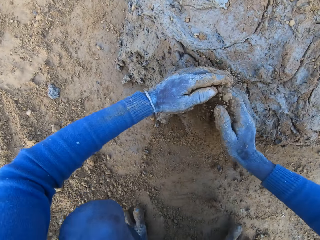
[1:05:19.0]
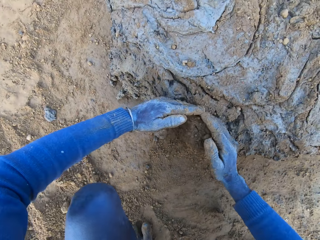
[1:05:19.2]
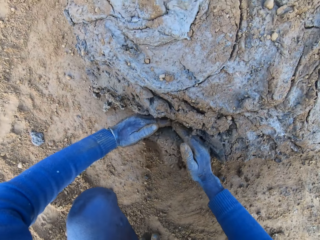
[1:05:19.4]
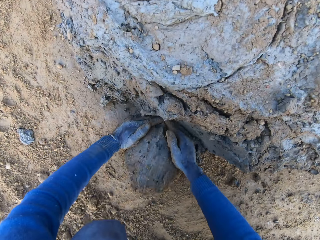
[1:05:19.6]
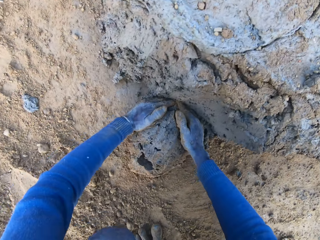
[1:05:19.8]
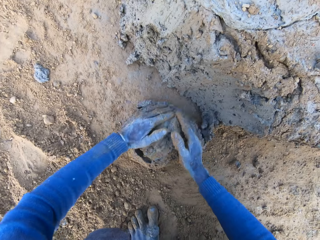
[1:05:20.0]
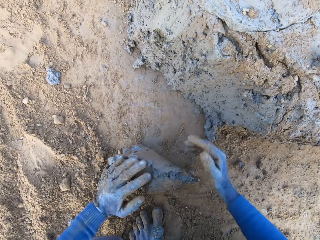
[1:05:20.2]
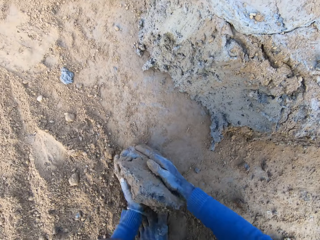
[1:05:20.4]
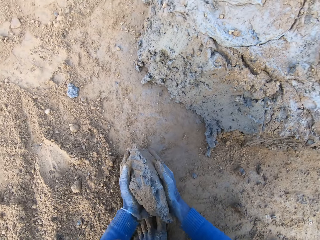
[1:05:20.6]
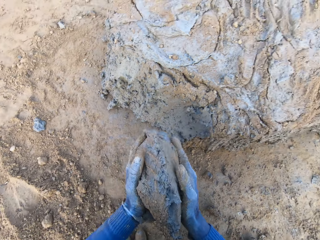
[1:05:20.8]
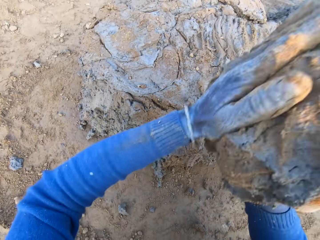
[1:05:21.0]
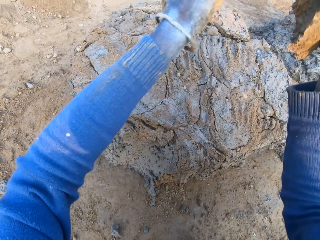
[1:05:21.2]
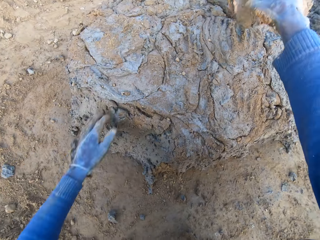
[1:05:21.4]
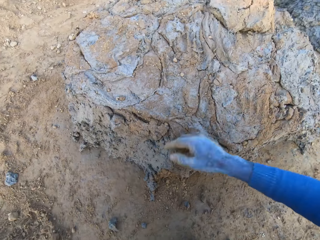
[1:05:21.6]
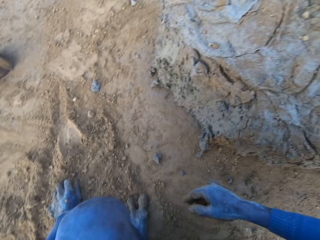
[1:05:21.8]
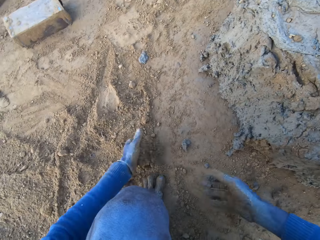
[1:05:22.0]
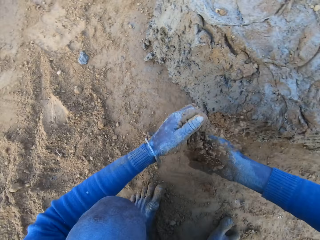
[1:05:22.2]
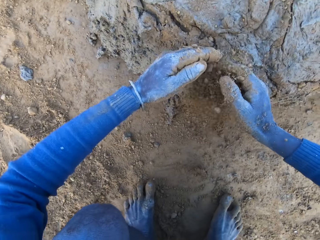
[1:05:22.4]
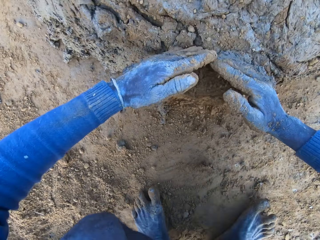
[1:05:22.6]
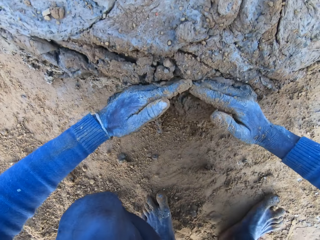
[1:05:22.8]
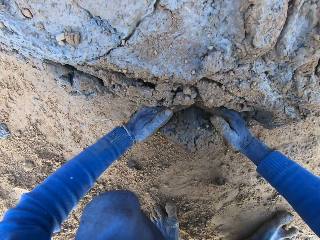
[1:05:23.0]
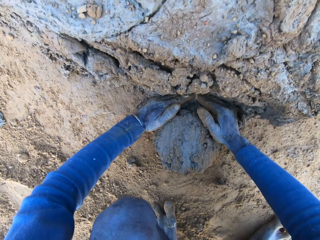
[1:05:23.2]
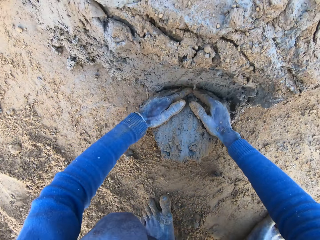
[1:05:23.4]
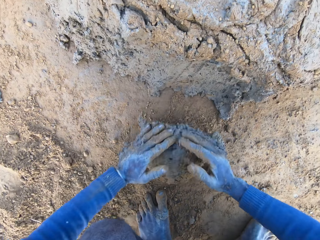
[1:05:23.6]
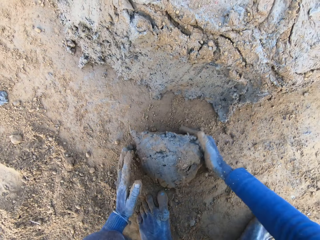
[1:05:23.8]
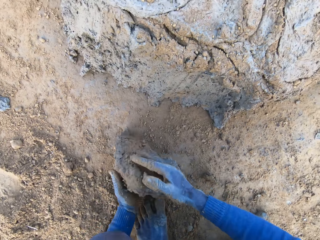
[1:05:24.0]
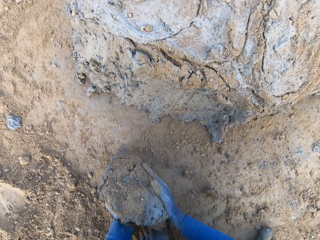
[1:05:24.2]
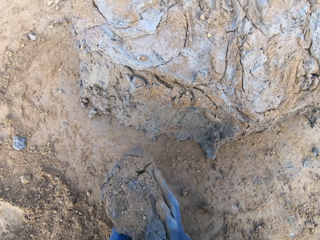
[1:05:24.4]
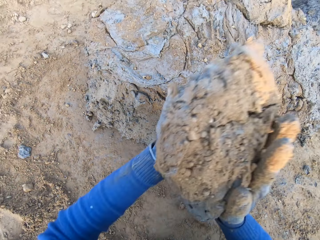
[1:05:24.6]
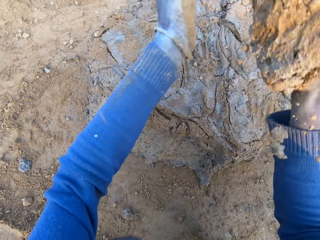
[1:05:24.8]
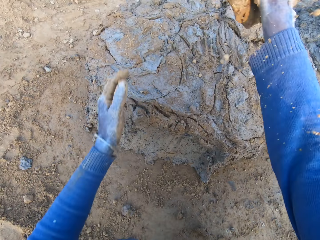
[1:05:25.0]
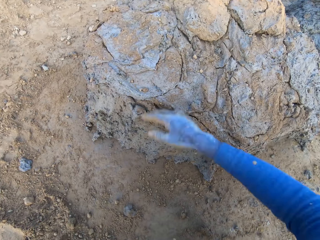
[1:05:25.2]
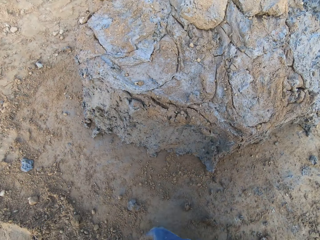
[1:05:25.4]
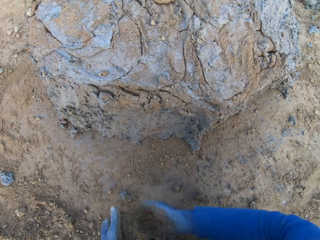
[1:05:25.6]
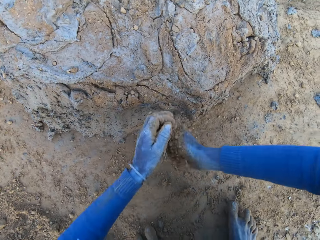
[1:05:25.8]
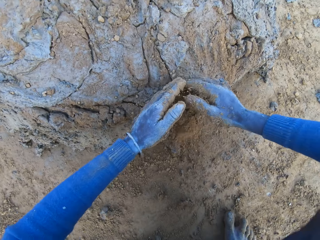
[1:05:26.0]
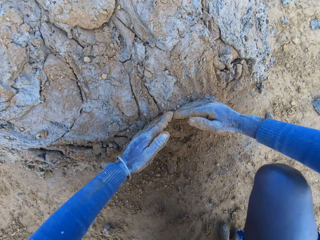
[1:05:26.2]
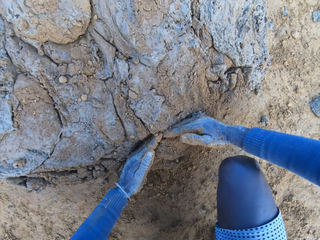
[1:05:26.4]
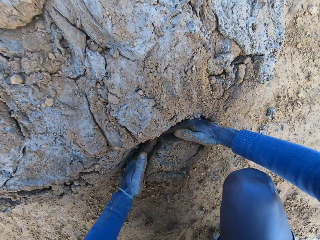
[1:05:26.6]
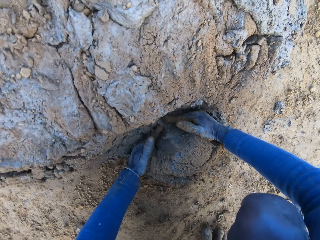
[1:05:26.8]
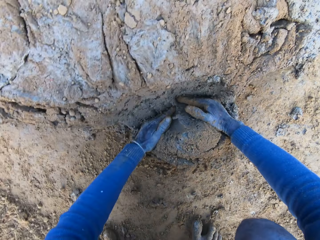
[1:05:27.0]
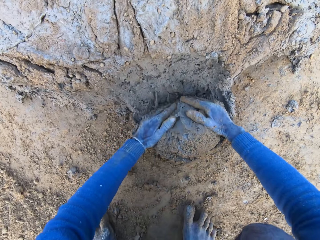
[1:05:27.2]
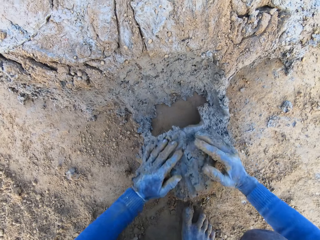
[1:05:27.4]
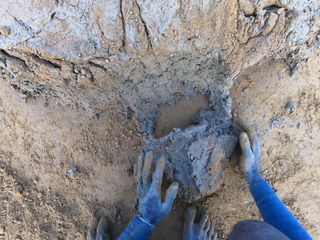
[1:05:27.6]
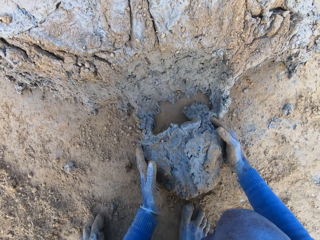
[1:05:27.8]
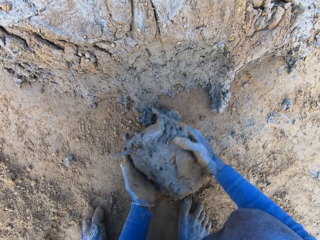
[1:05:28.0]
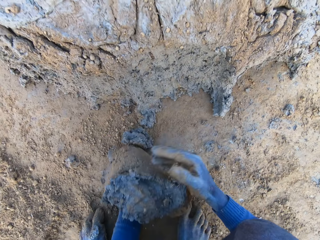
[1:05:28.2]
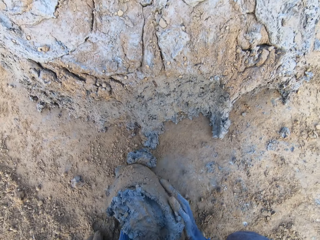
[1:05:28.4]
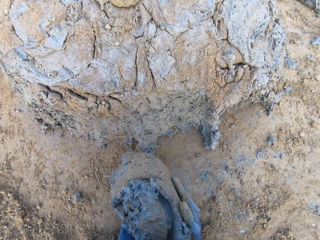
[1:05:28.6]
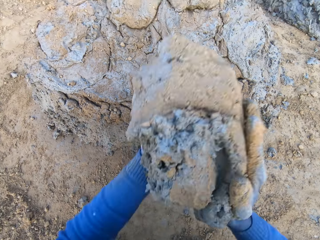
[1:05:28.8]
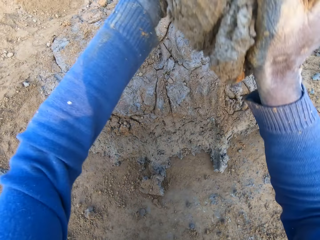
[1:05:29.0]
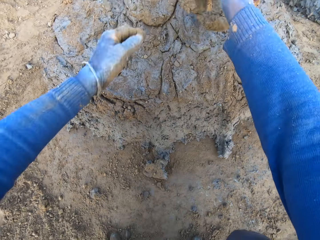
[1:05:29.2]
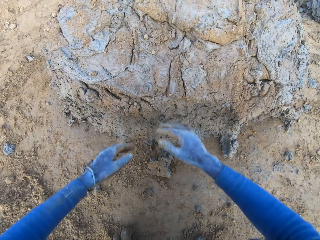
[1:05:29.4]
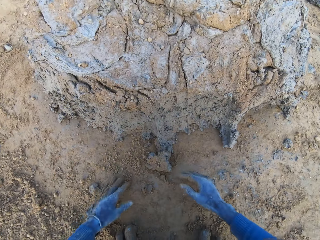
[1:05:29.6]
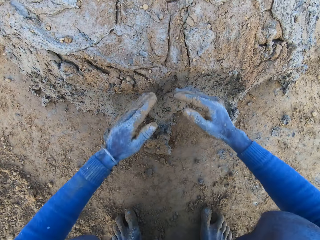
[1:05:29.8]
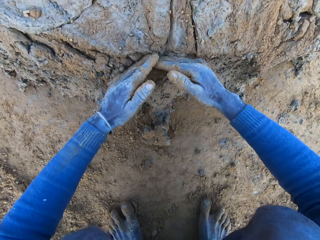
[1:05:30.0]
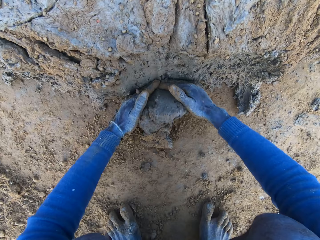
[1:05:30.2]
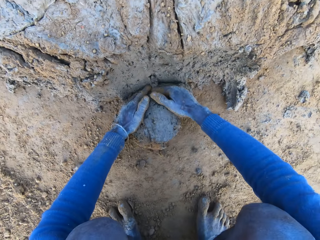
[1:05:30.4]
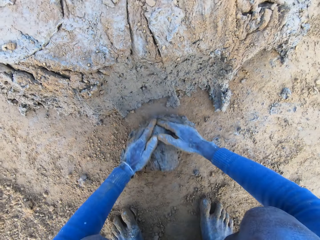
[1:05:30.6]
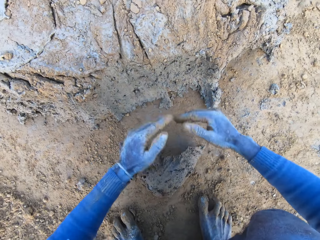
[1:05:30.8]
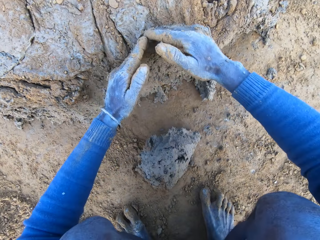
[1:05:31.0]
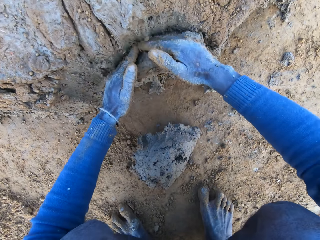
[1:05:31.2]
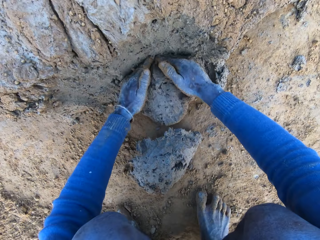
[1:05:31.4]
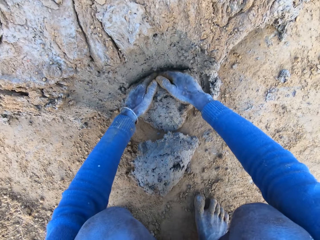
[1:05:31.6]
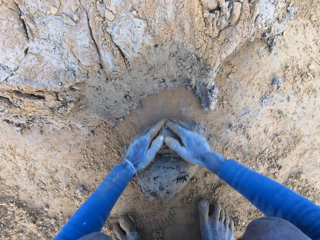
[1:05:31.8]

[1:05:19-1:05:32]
The camera wearer pours some sand on the heap of clay. He takes some clay from the base of the heap of clay with his hands. He drops the clay on the heap of clay. He scoops some sand with his left hand. He pours some sand on the heap of clay. He takes some clay from the base of the heap of clay with his hands. He drops the clay on the heap of clay. He pours some sand on the heap of clay. He takes some clay from the base of the heap of clay with his hands. He drops the clay on the heap of clay. He takes some clay from the base of the heap of clay with his hands.

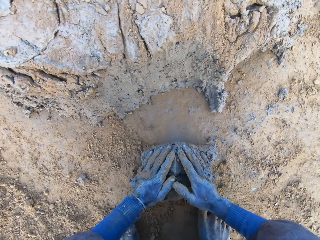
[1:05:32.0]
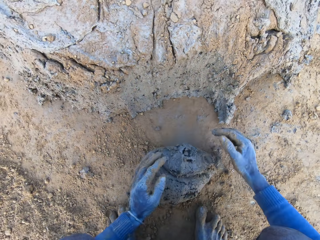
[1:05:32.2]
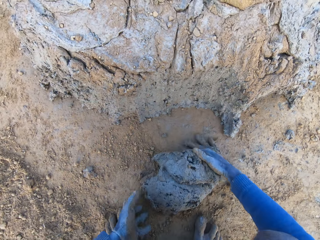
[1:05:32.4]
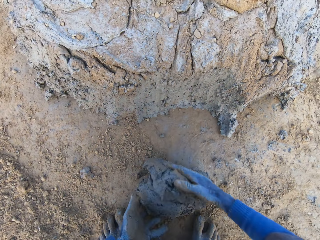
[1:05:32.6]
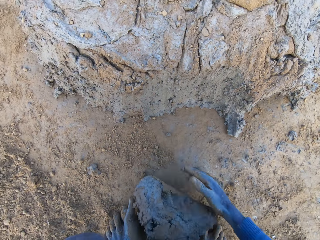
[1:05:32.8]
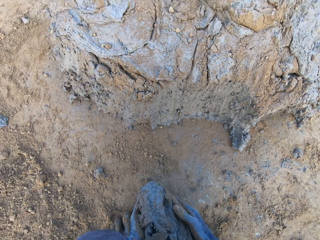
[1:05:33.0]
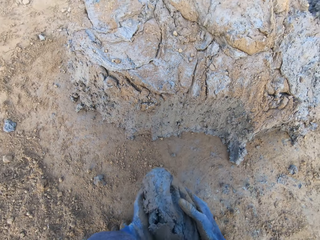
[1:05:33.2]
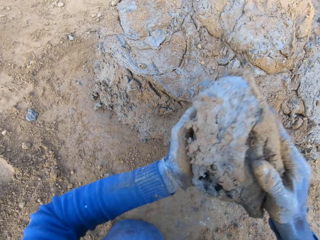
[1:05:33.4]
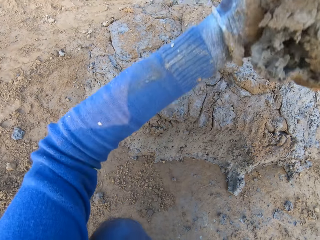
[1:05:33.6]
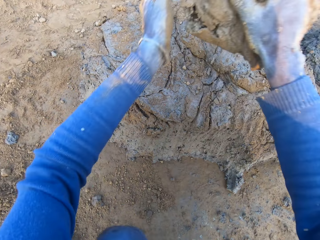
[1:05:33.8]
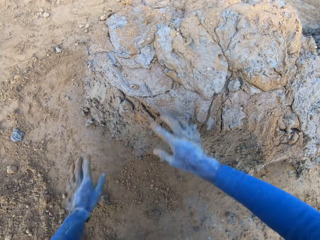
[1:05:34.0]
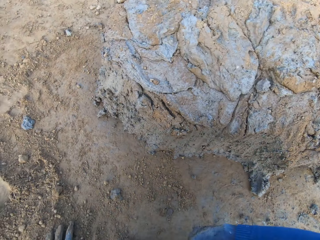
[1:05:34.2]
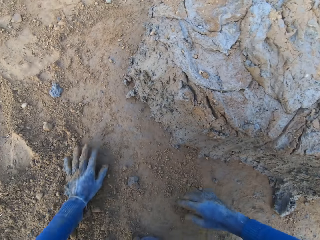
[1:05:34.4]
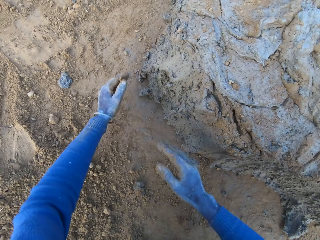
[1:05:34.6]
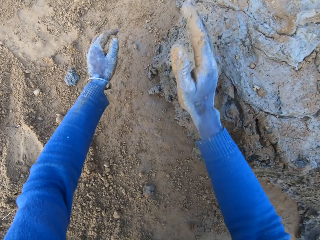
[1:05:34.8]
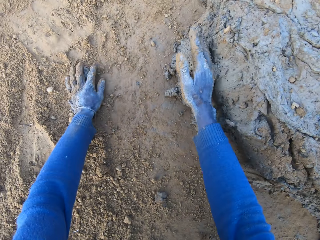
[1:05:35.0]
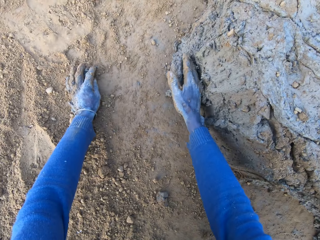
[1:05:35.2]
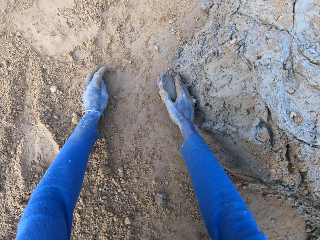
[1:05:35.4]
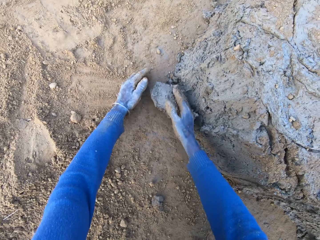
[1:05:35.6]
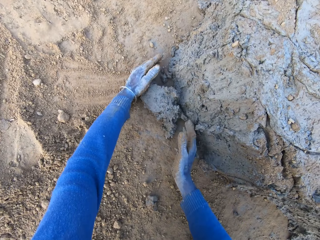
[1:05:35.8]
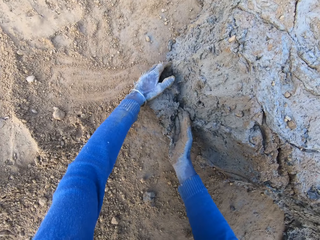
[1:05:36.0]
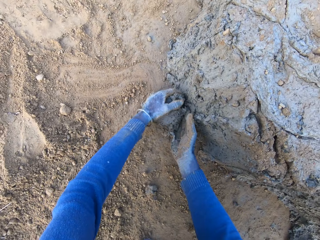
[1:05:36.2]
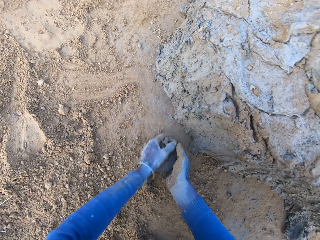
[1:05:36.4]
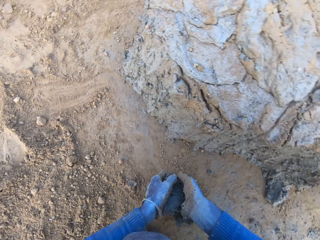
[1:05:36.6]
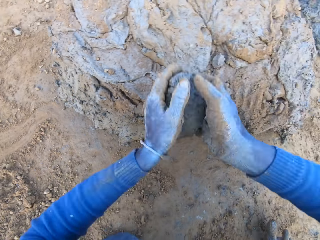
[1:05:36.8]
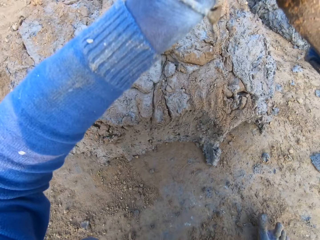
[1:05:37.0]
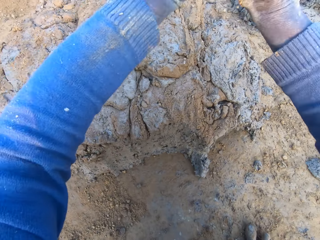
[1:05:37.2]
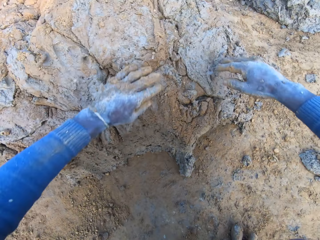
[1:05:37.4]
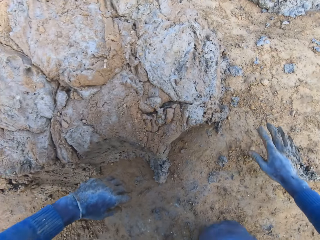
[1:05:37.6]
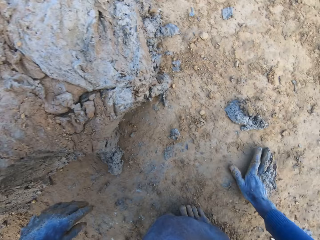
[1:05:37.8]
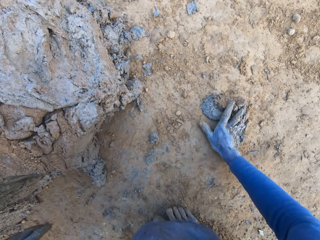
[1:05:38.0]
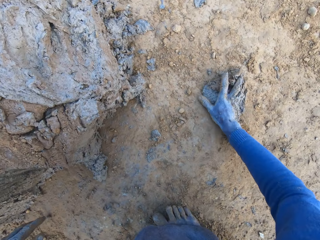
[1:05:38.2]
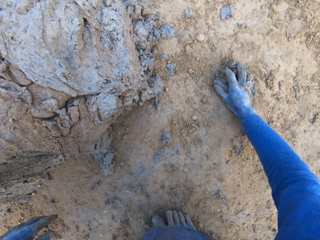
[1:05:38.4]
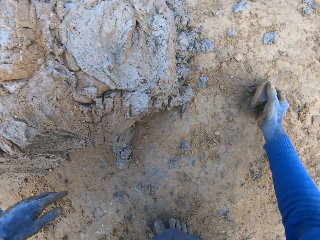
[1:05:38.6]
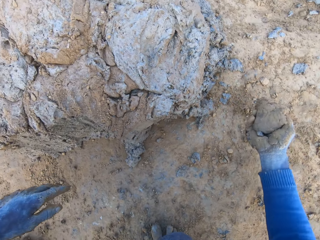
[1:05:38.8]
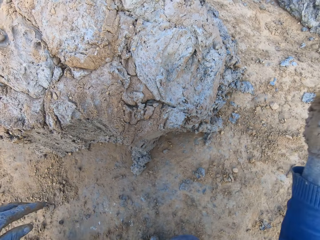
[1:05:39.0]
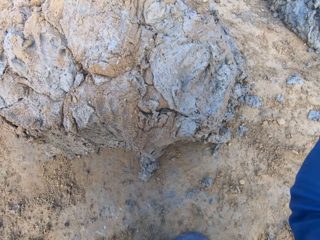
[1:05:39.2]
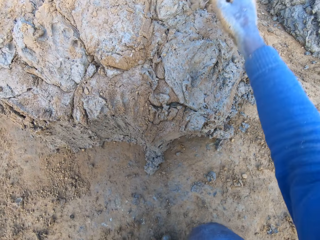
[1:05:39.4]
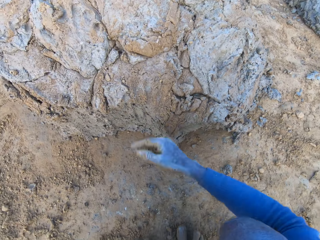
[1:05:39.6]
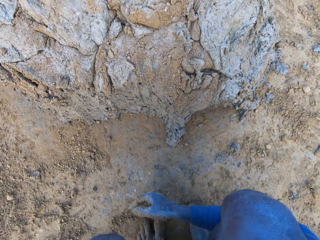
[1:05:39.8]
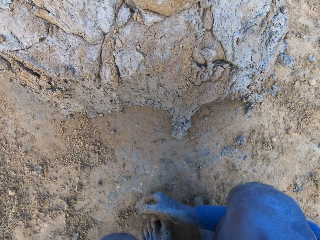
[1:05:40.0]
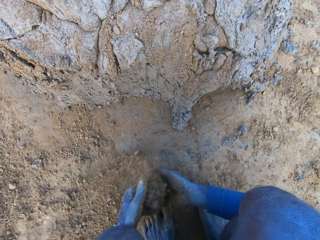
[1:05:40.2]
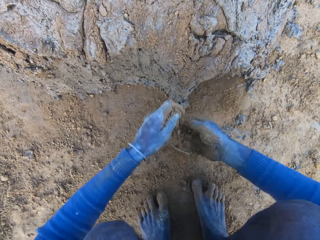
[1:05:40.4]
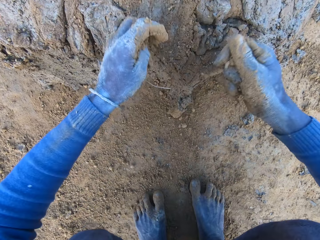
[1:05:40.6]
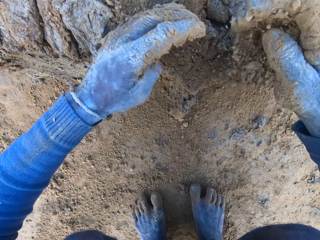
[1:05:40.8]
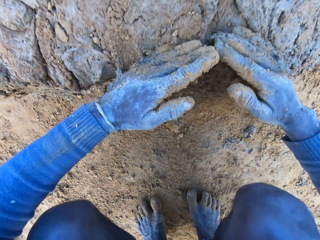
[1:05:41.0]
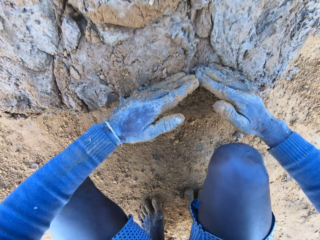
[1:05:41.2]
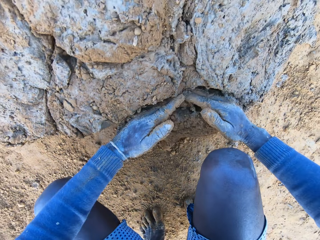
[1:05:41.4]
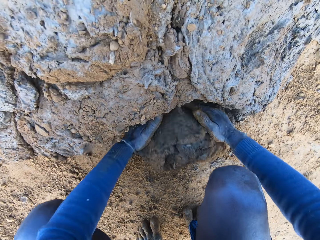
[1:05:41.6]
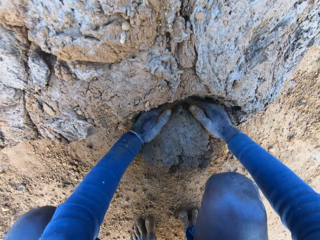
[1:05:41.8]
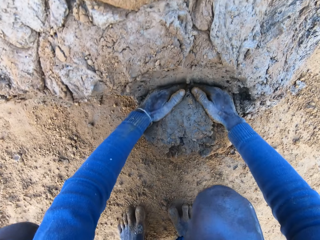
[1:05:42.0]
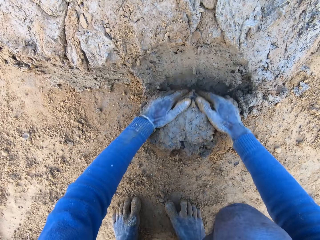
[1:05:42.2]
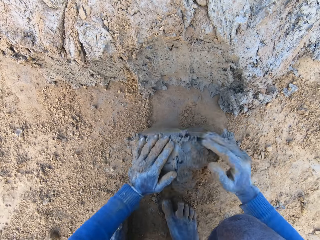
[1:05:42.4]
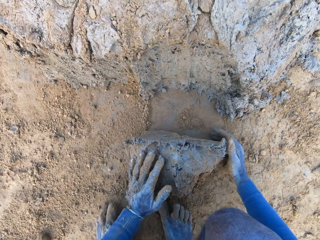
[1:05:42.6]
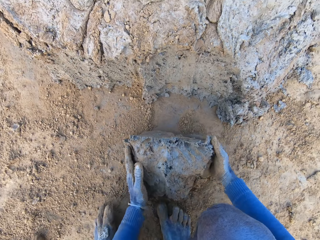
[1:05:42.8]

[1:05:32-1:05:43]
The camera wearer drops the clay on the heap of clay. He takes some clay from the base of the heap of clay with his hands. He drops the clay on the heap of clay. He packs some spilled clay on the ground with his right hand. He drops the clay on the heap of clay. He pours some sand on the heap of clay. He takes some clay from the base of the heap of clay with his hands.
